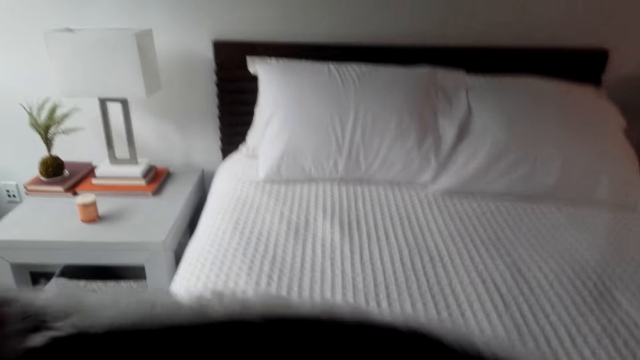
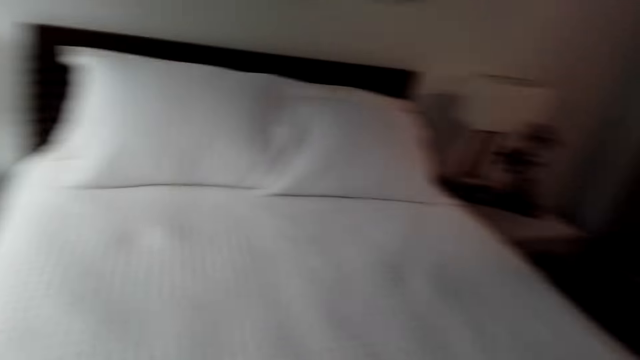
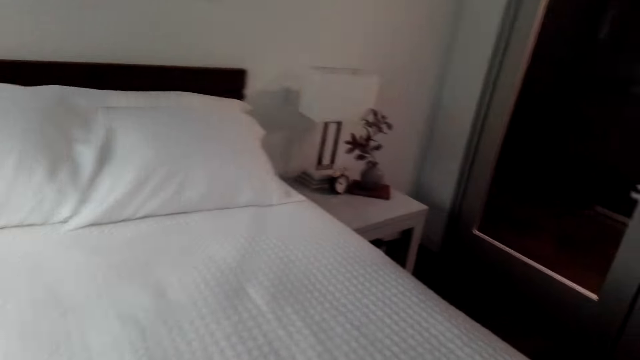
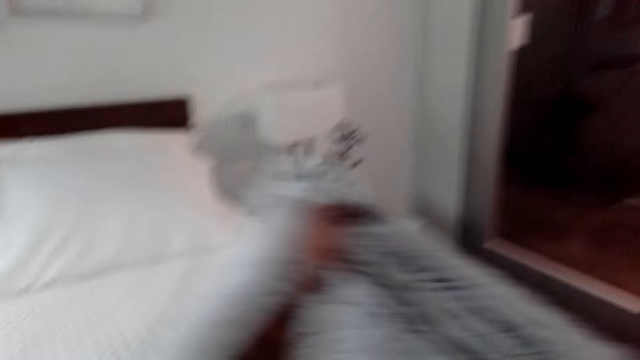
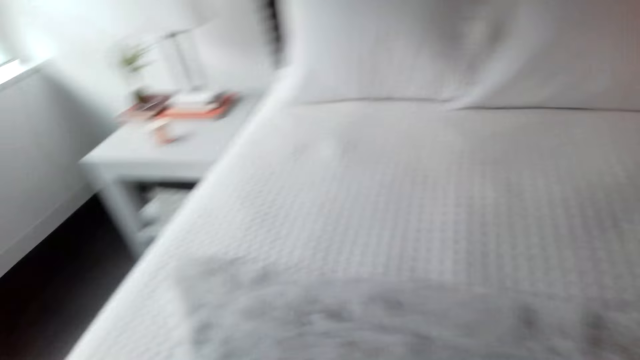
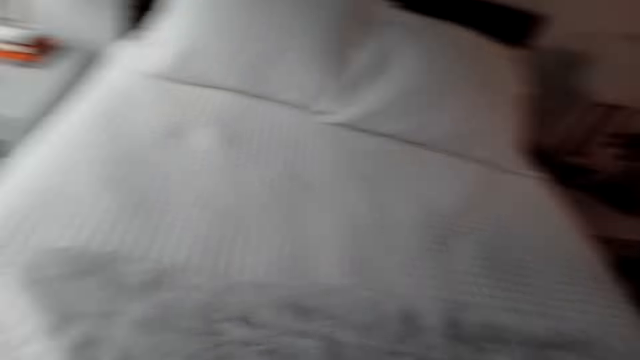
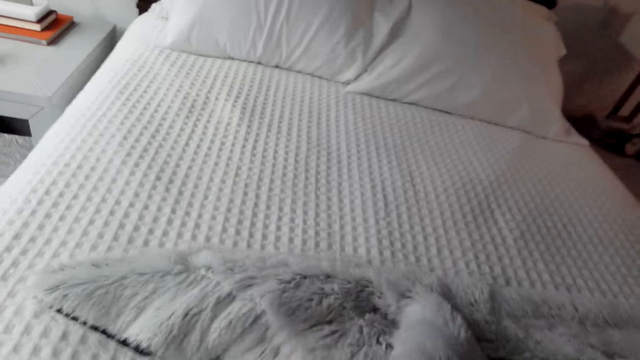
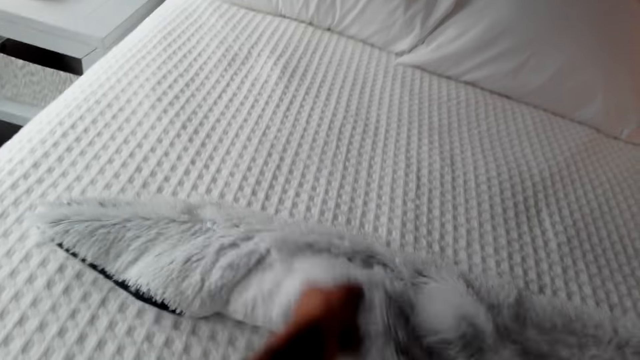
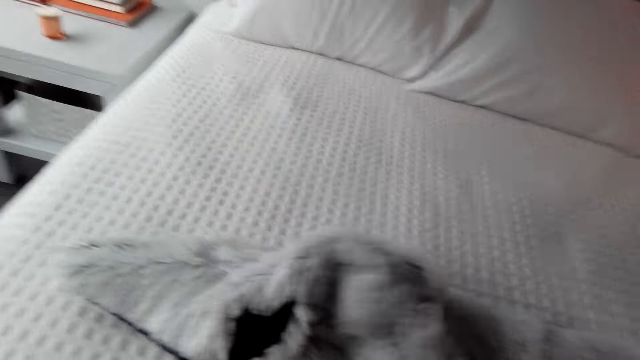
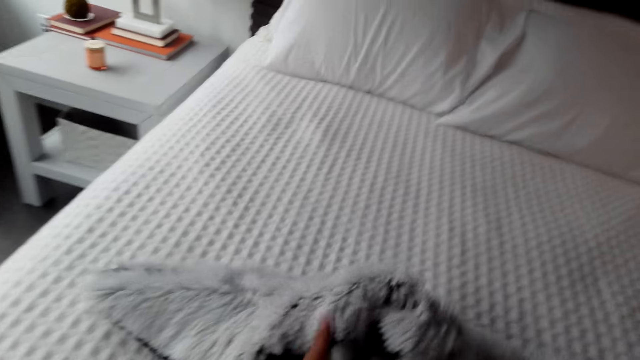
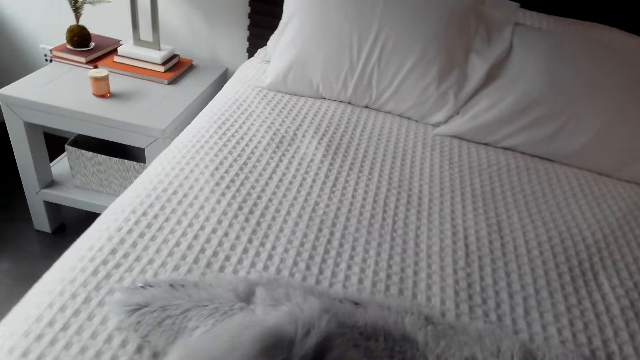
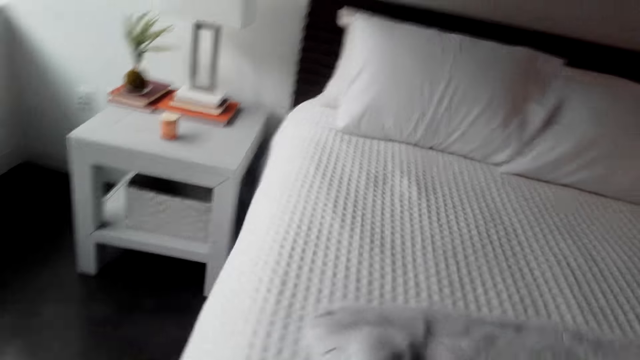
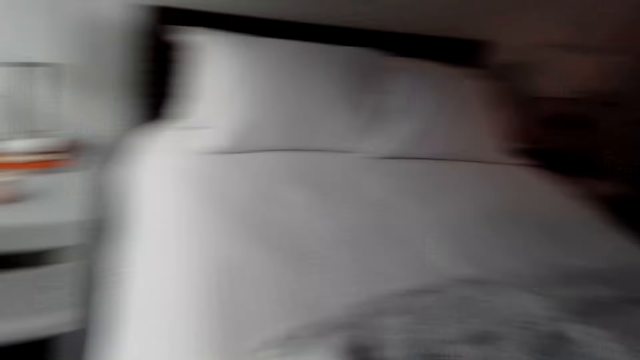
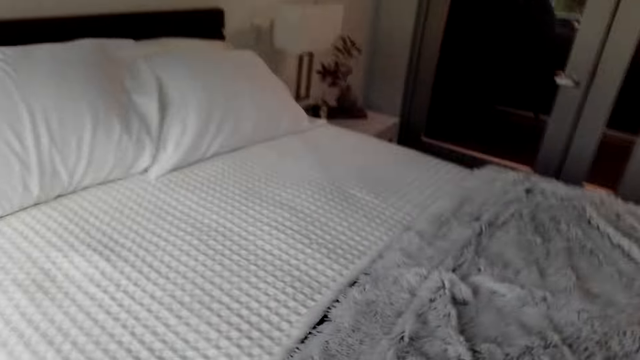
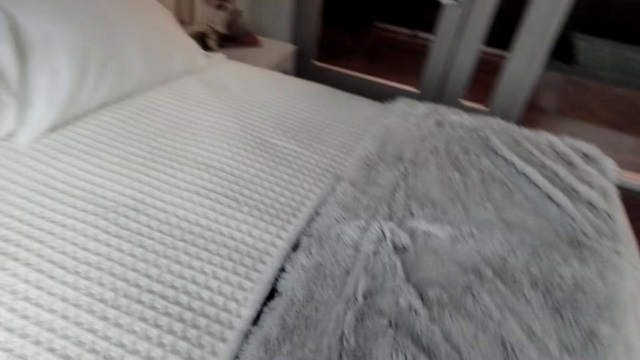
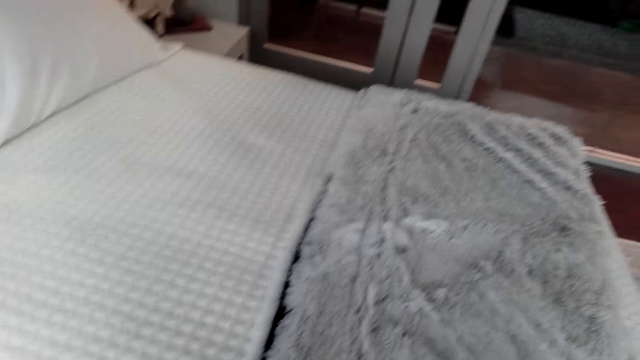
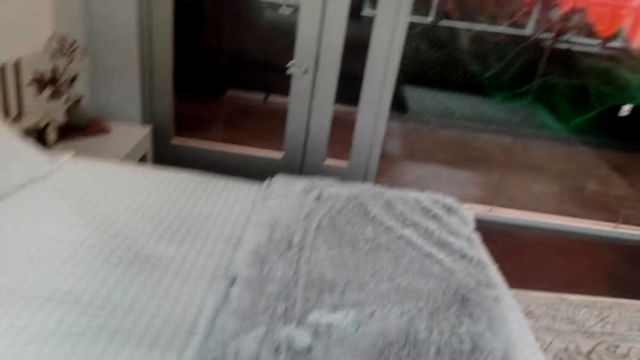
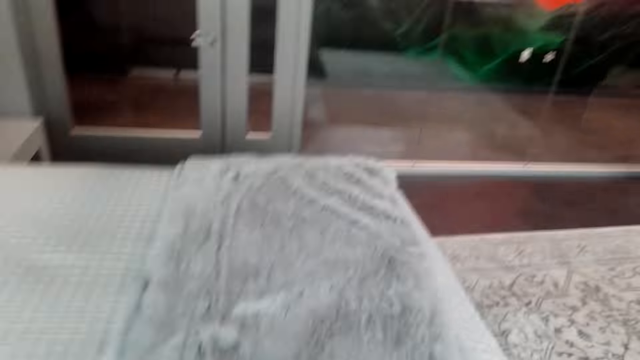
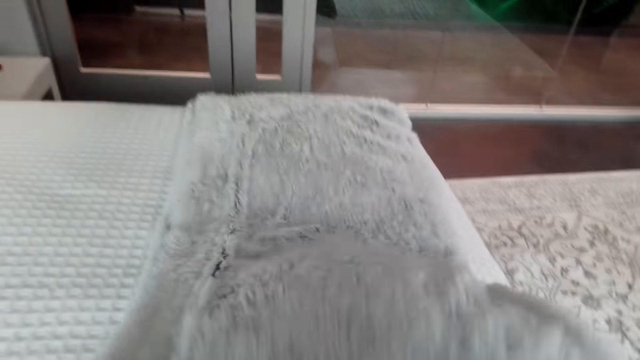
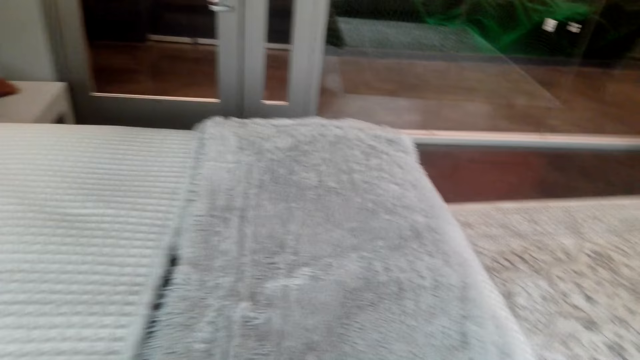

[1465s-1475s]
The camera wearer spreads the cover on the bed. They look around. They hold the blanket. They spread the blanket.

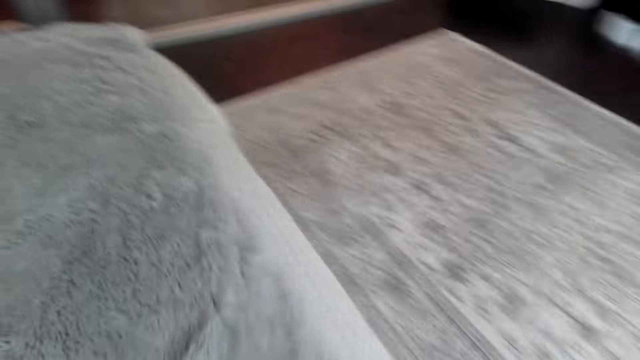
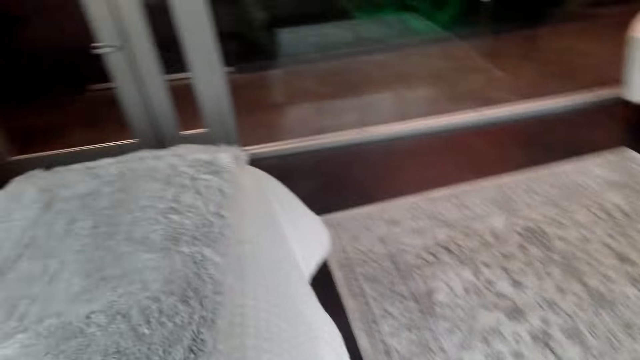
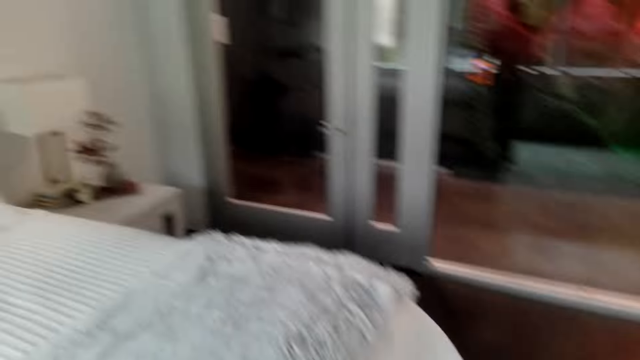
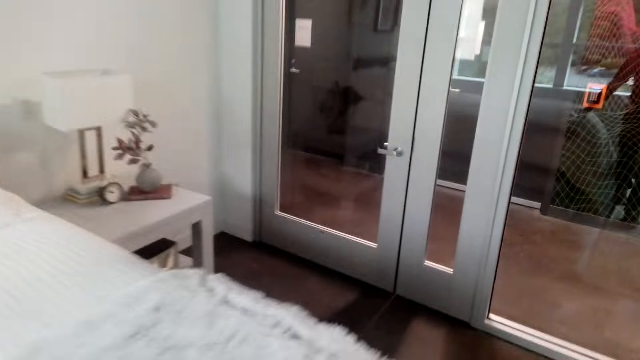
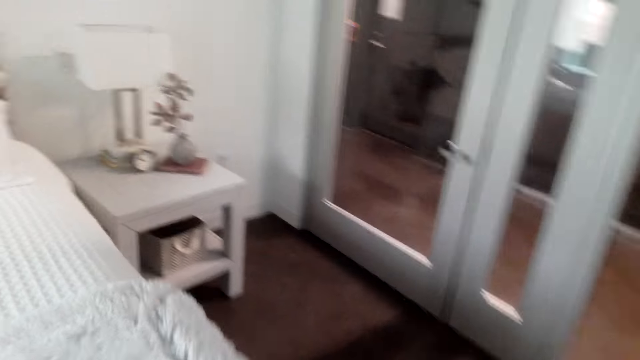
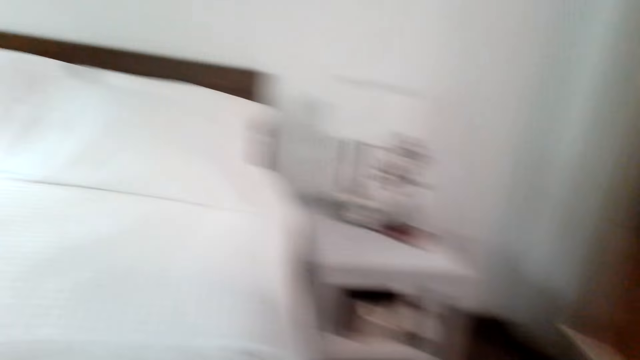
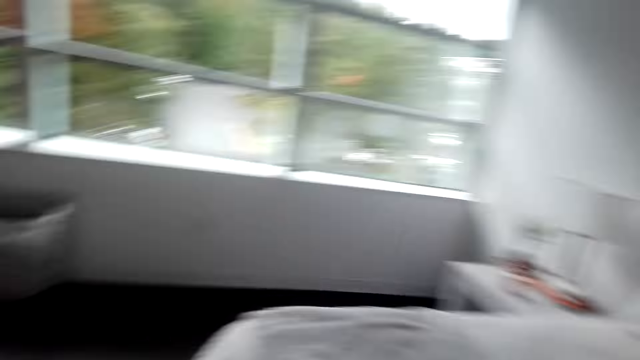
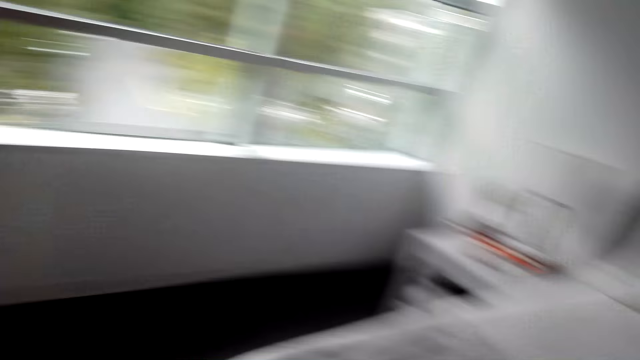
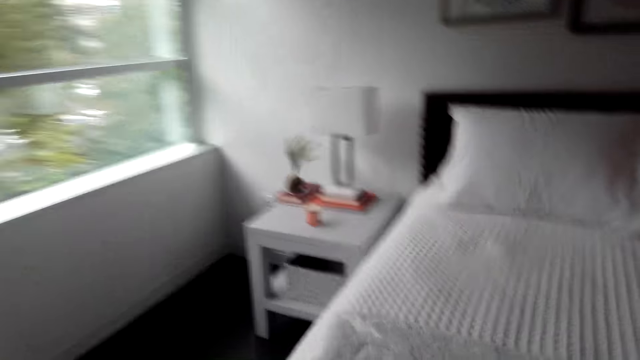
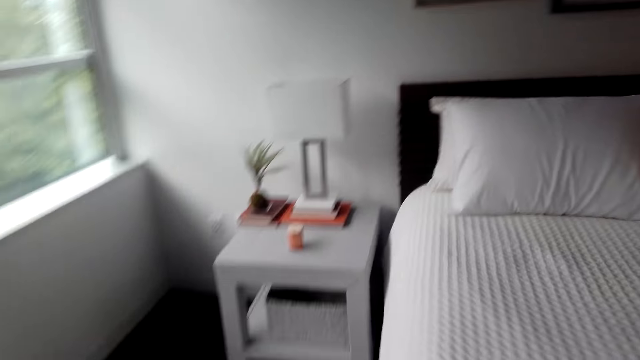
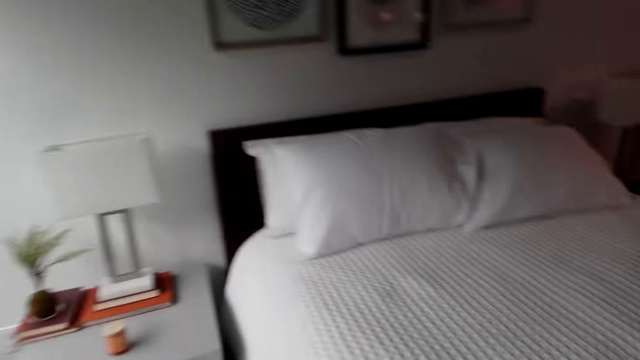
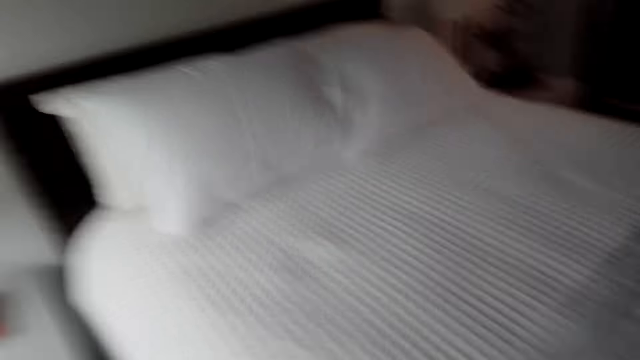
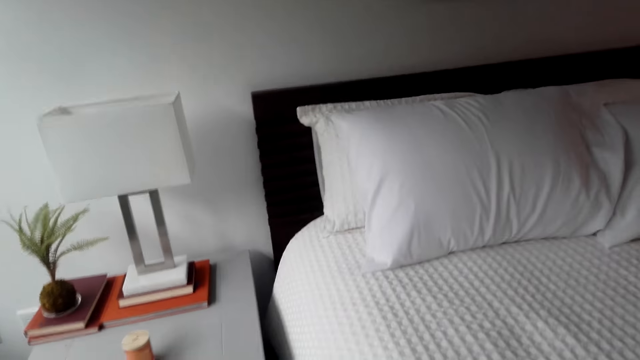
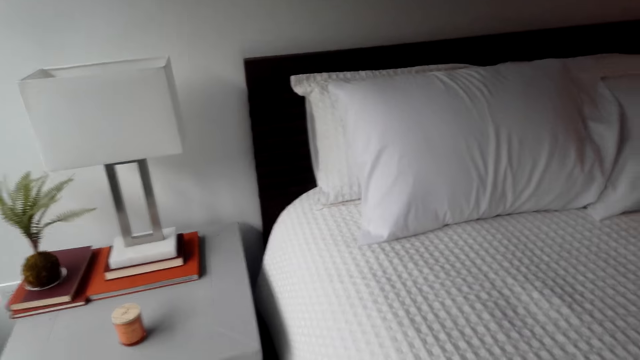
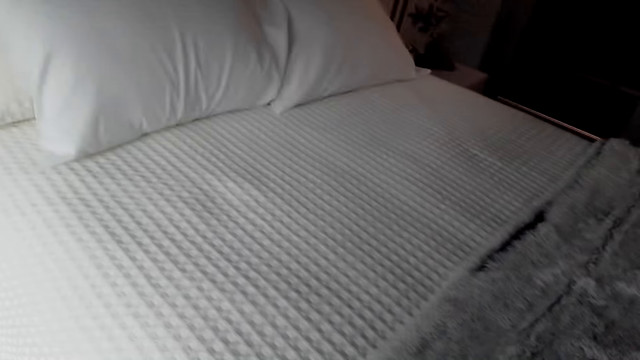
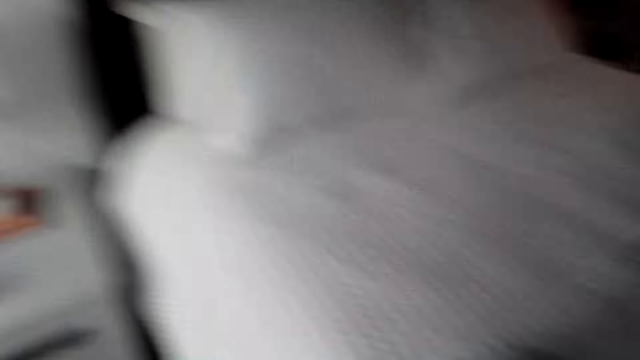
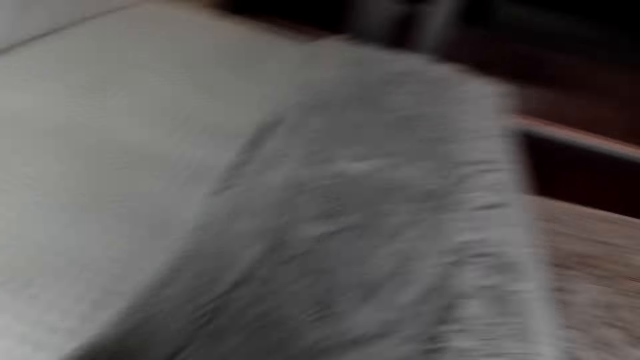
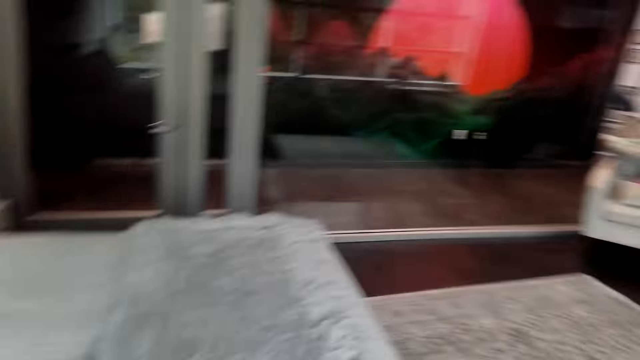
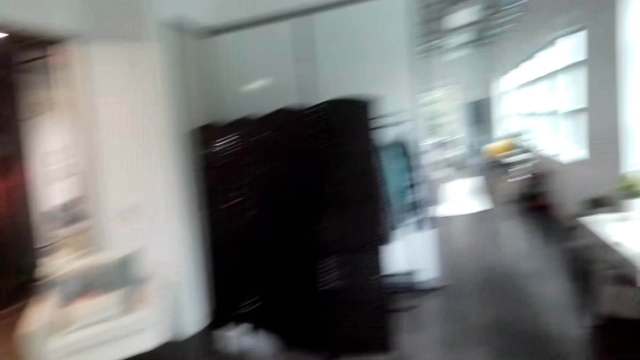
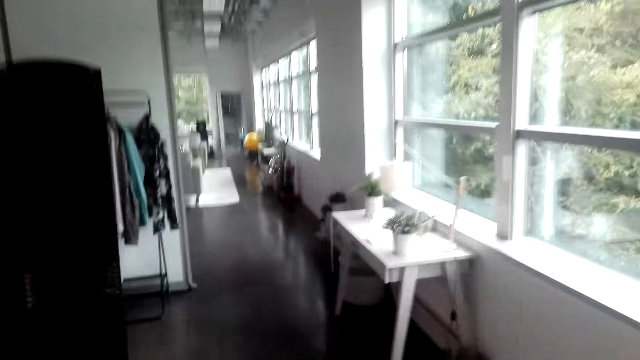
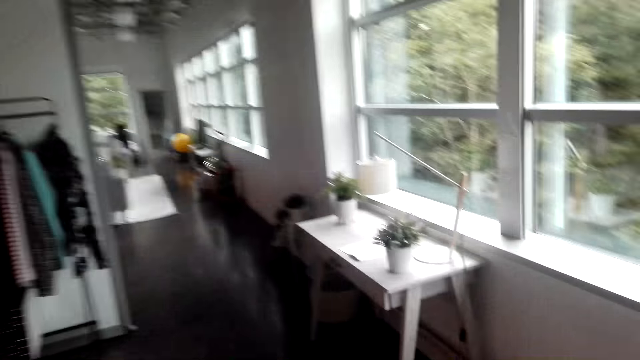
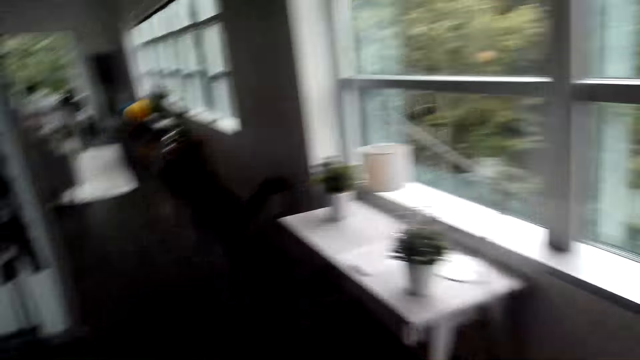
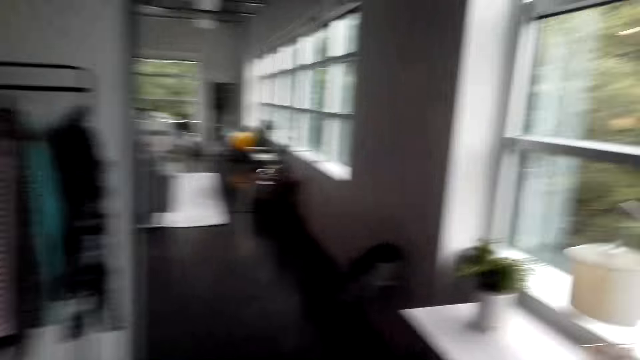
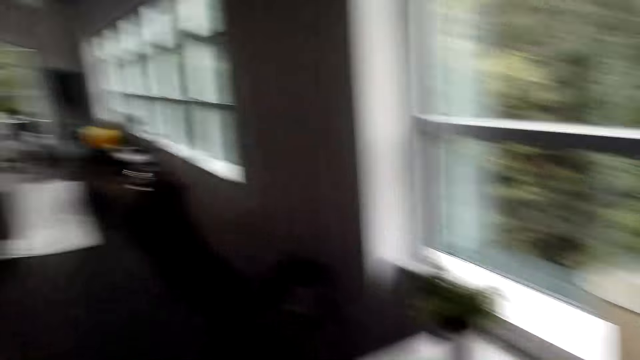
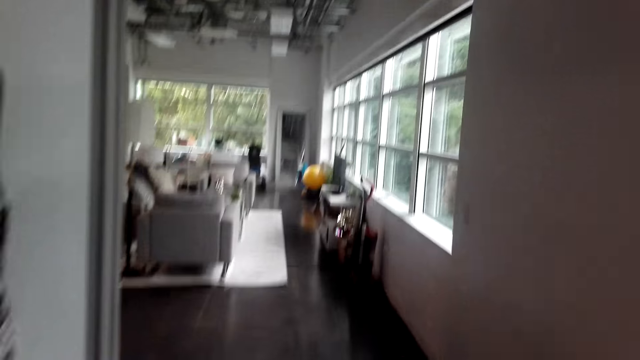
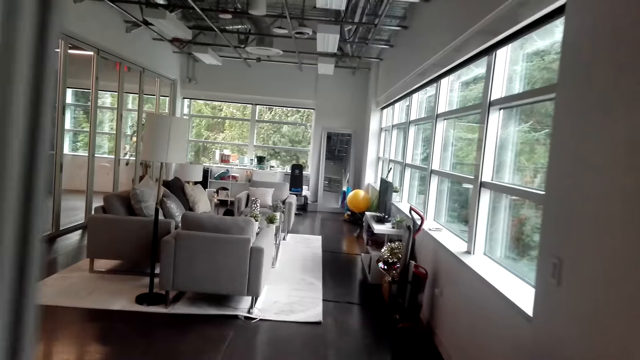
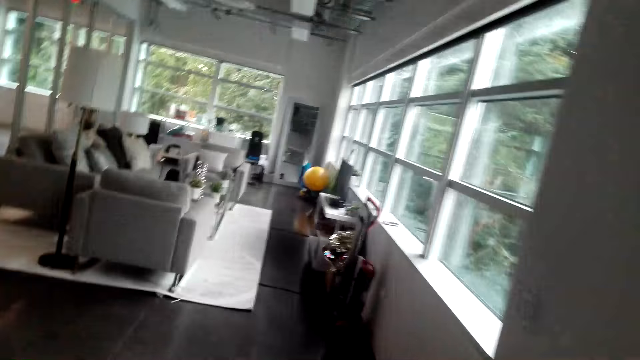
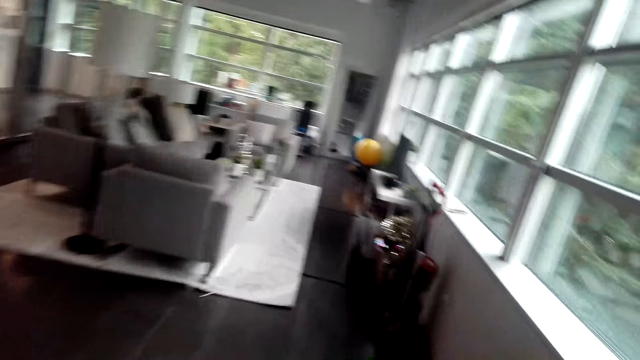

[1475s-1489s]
The camera wearer moves around. They walk to the other room.
